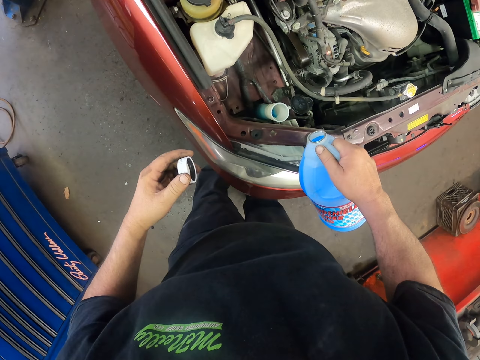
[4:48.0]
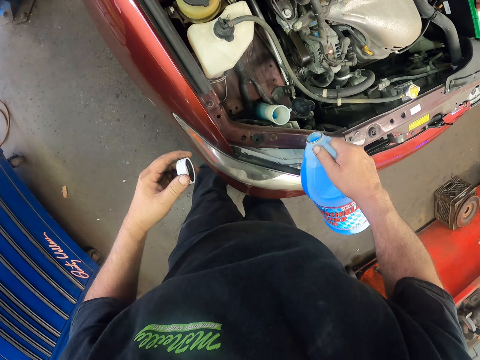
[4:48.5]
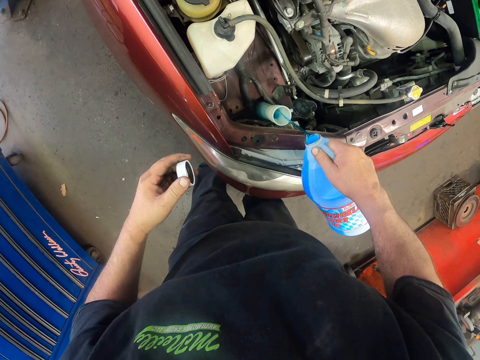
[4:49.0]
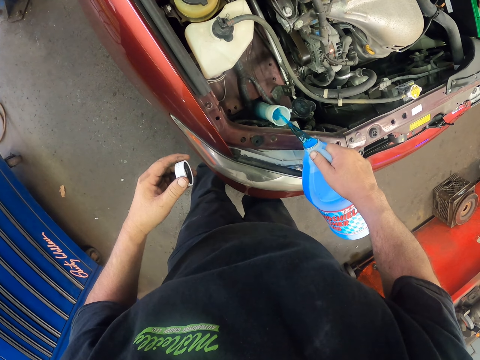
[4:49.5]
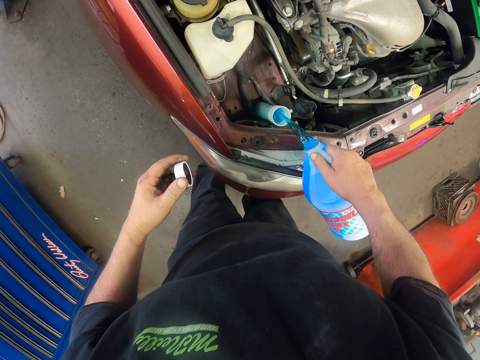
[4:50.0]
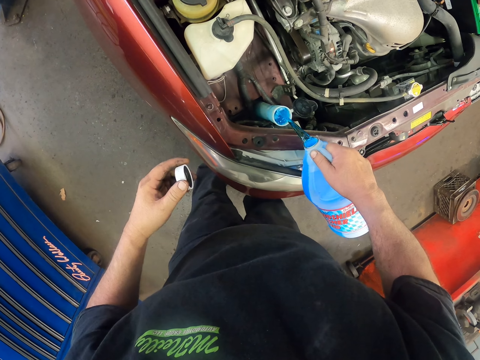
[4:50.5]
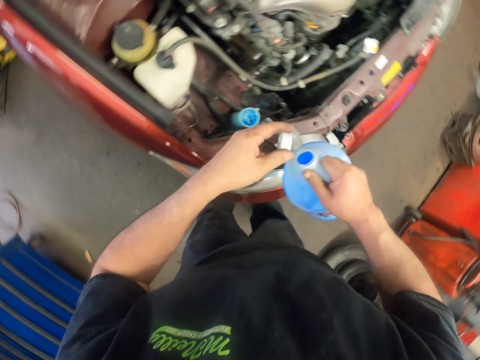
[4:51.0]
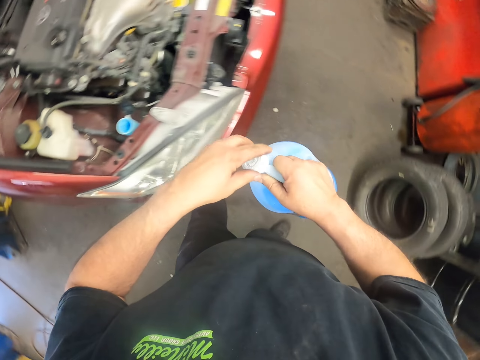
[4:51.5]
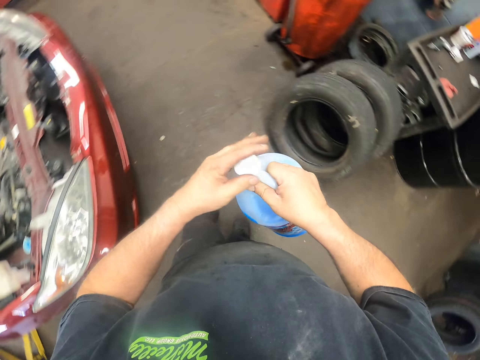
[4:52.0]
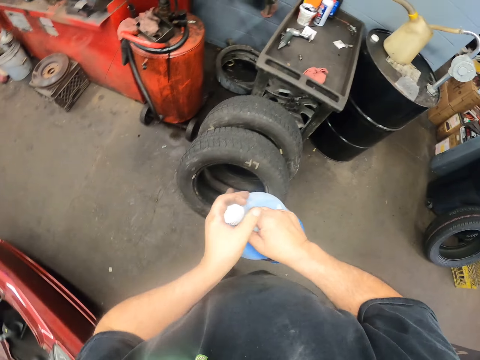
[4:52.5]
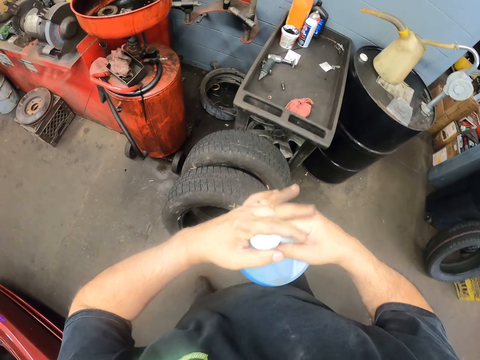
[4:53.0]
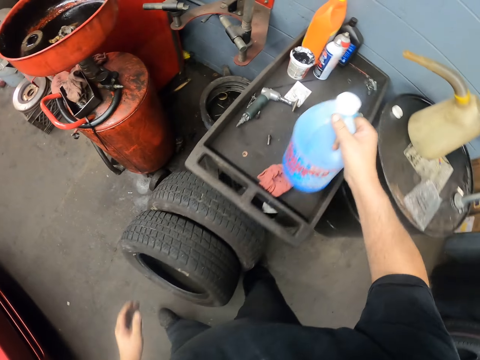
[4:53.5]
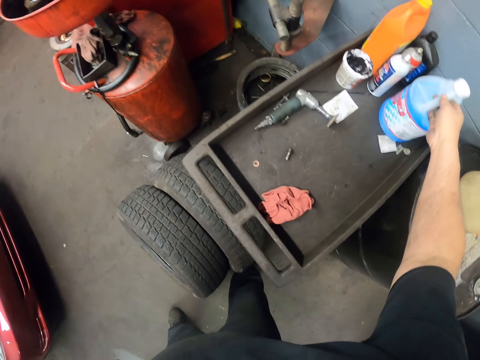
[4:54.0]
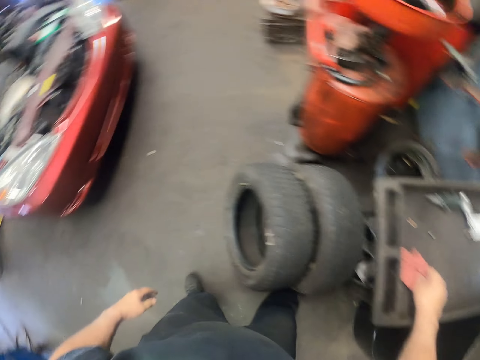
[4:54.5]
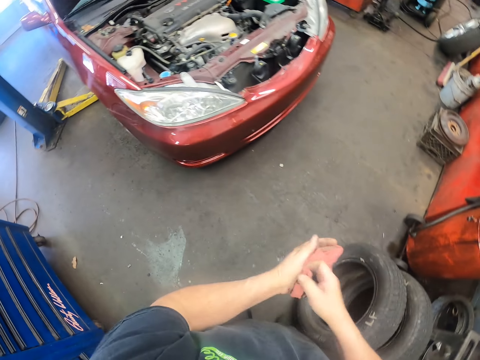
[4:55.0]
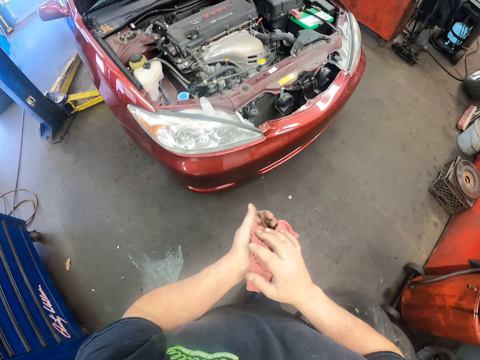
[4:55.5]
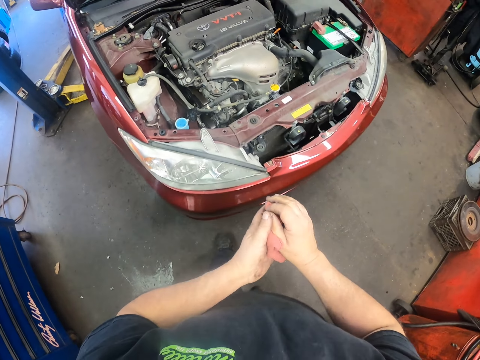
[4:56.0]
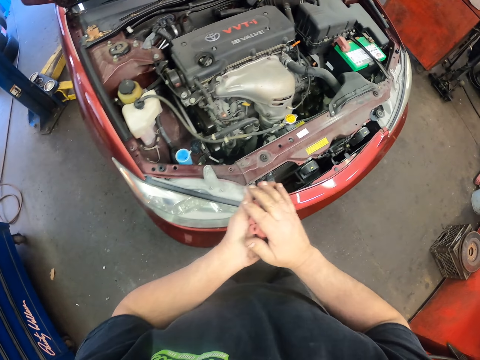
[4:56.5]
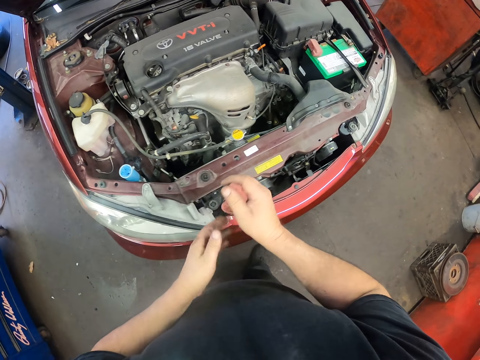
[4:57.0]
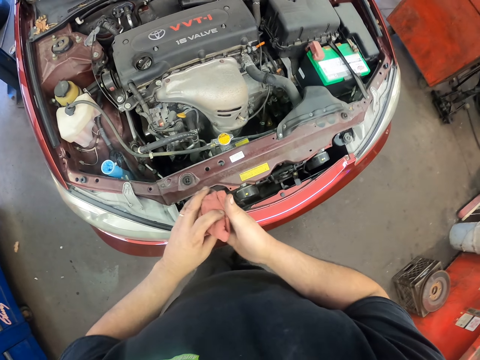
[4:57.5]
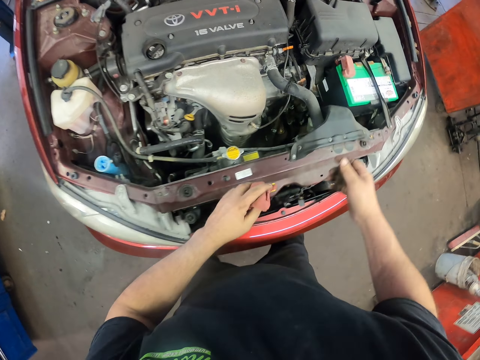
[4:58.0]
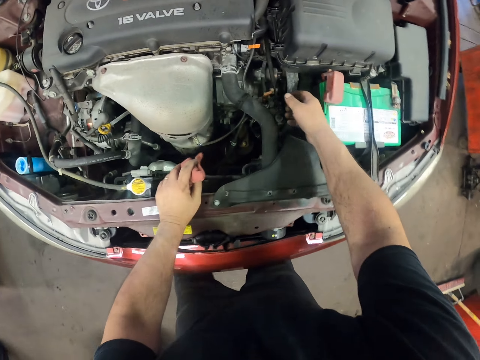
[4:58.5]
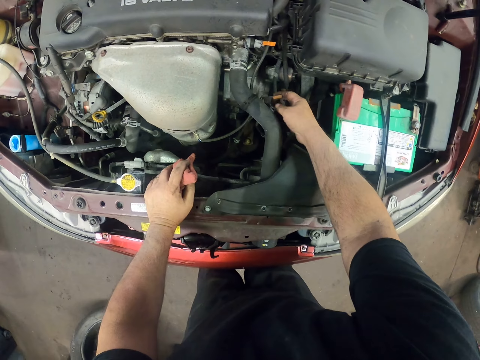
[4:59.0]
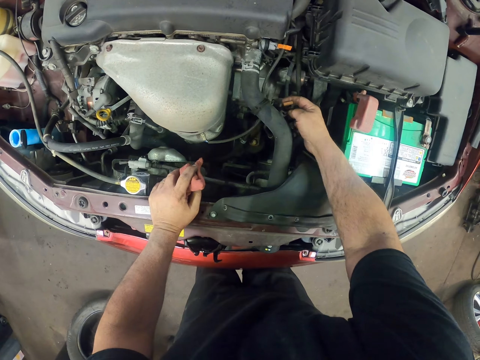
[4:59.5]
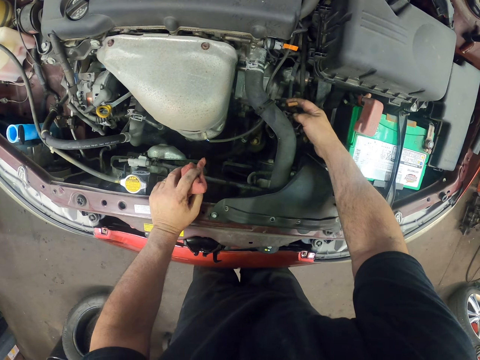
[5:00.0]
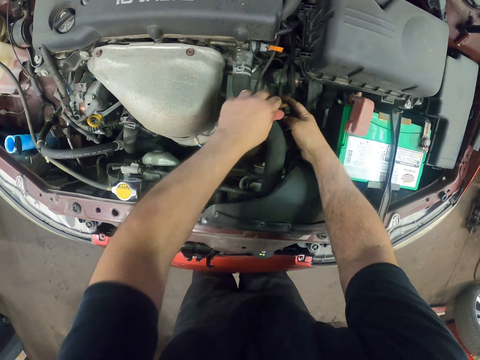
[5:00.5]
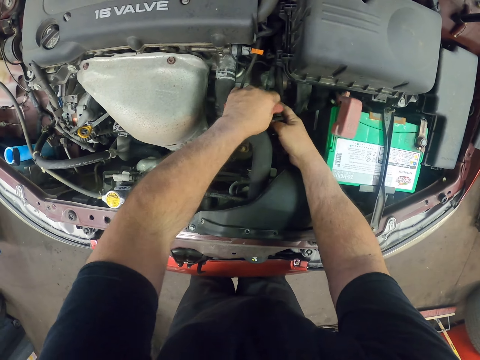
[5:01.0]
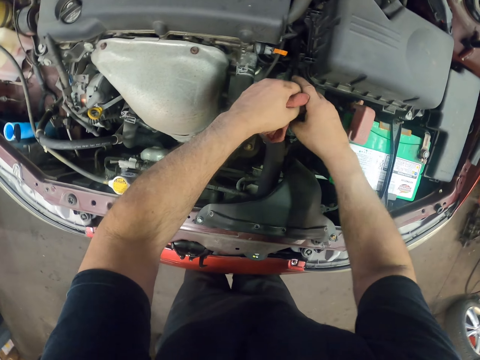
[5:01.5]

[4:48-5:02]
The camera wearer pours liquid in the tank. They cover the container. They walk around the room. They put the container on the workbench. They pick up the container. They walk around the room. They pick up a towel. They pull a wire. They touch something.

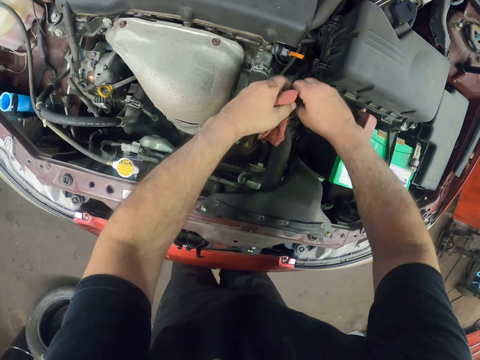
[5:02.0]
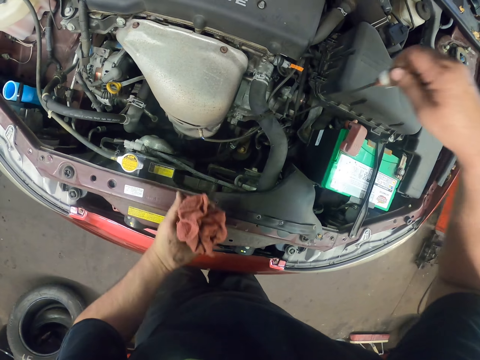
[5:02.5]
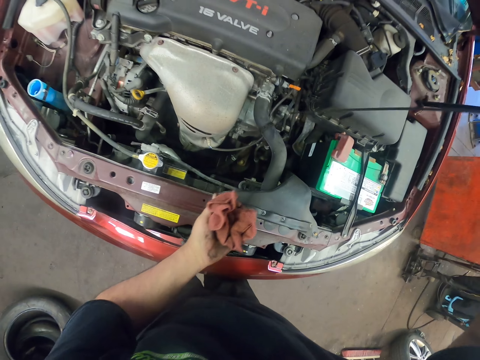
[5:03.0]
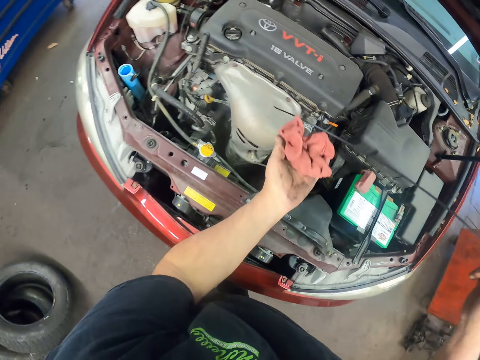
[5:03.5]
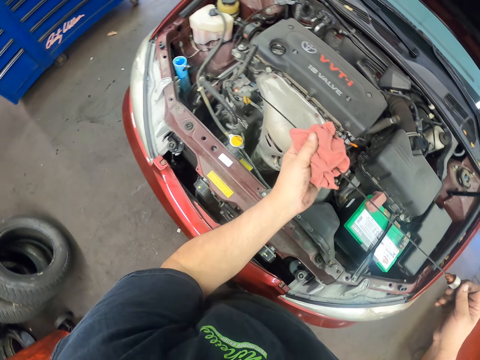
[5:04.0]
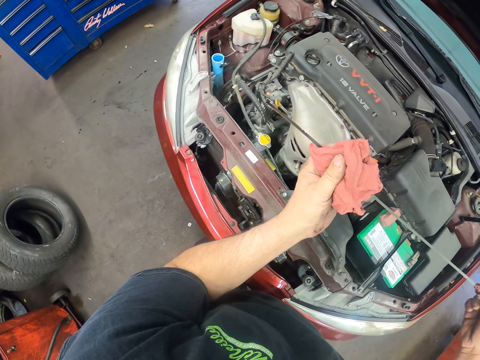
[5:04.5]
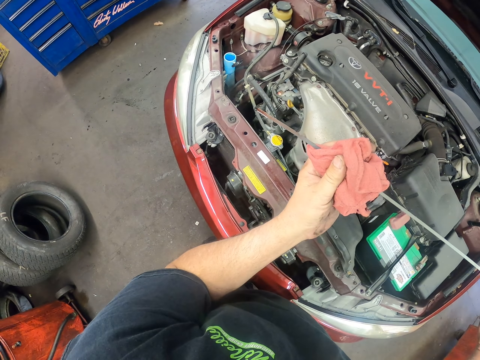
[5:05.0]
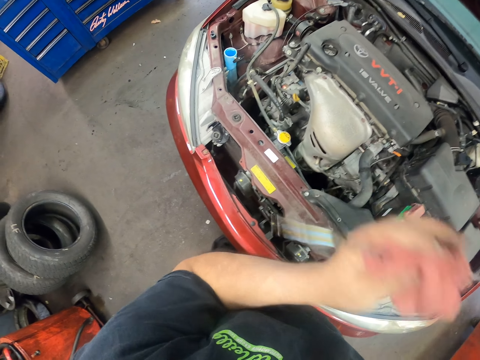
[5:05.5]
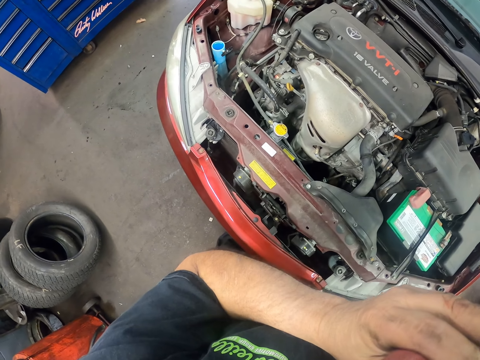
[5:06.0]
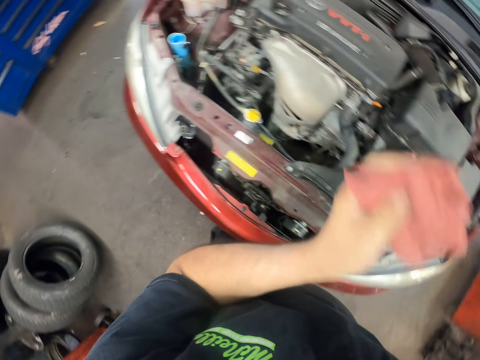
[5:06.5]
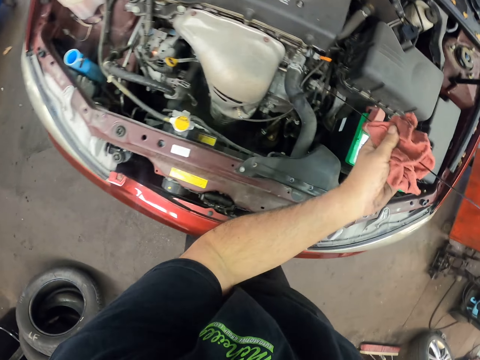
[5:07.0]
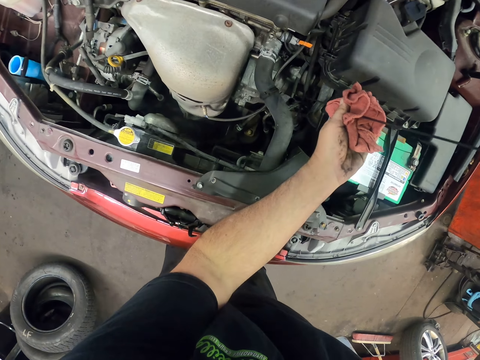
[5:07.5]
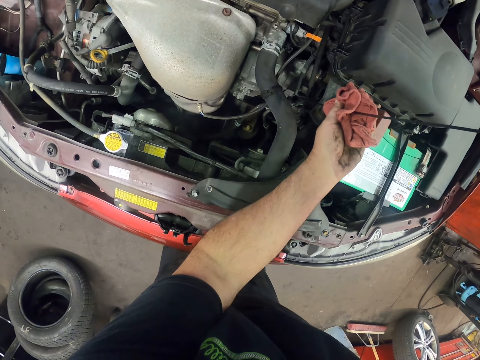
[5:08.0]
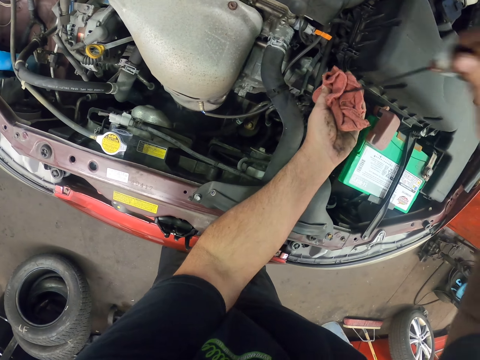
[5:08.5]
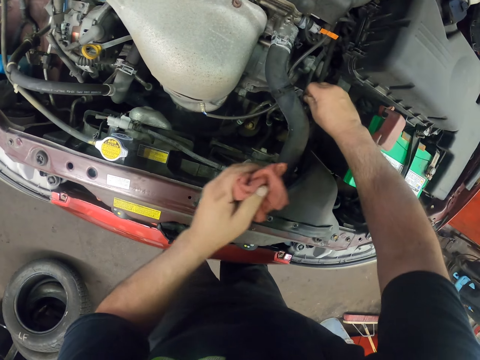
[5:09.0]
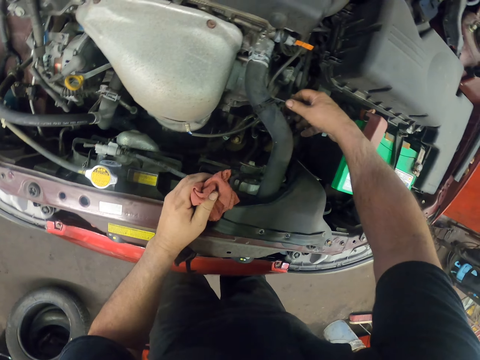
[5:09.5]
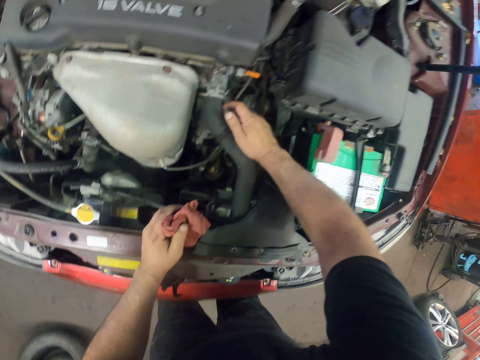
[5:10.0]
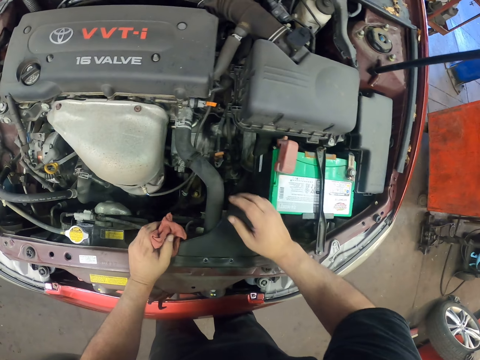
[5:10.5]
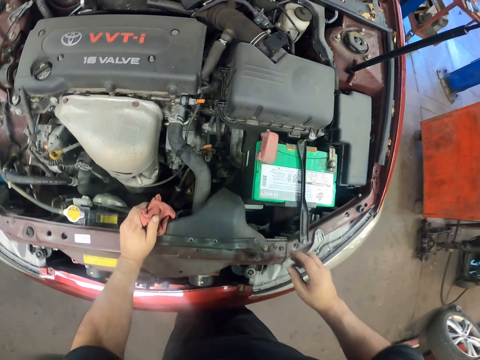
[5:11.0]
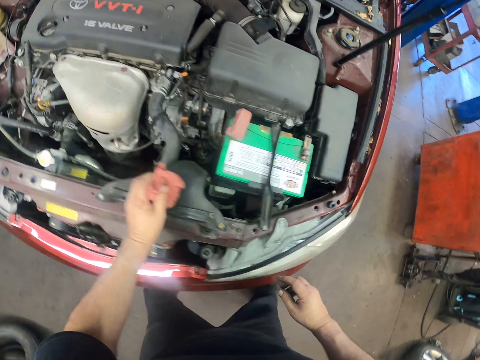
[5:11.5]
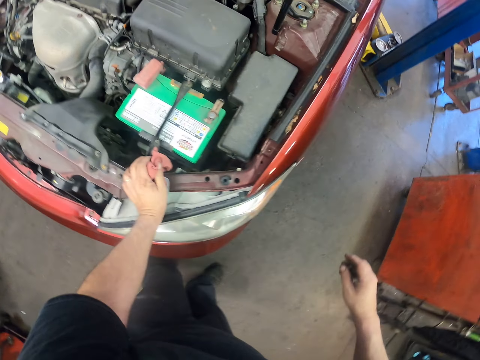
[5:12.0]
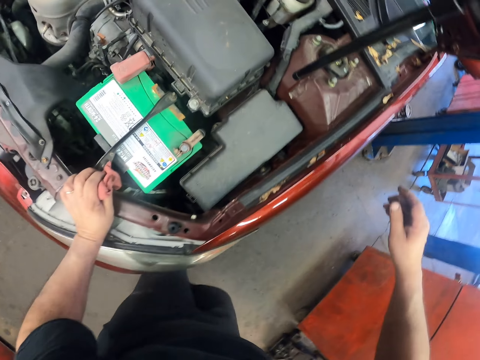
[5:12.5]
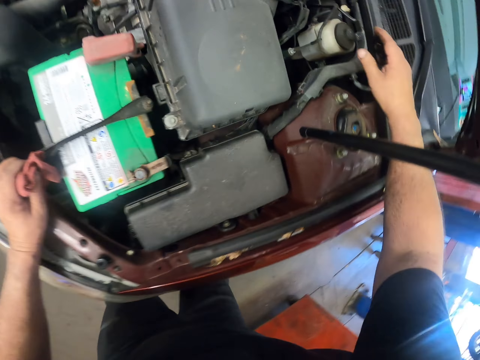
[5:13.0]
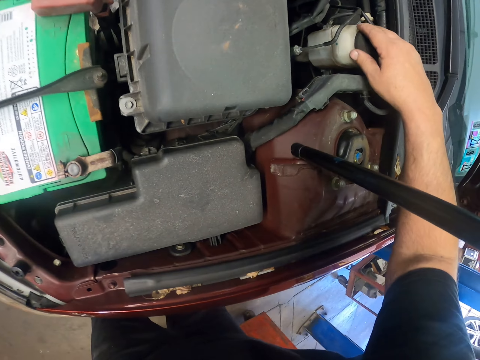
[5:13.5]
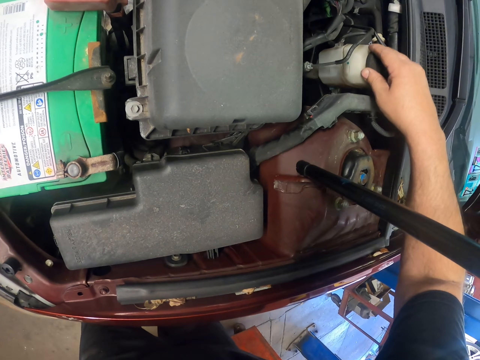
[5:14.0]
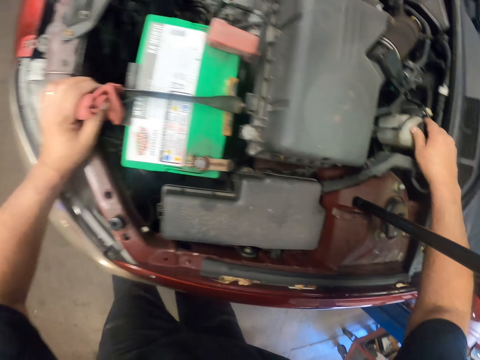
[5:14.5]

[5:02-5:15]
The camera wearer removes the dipstick. They wipe the dipstick. They dip the dipstick on the tank. They walk around the room. They move the tank. They shake a bottle.
